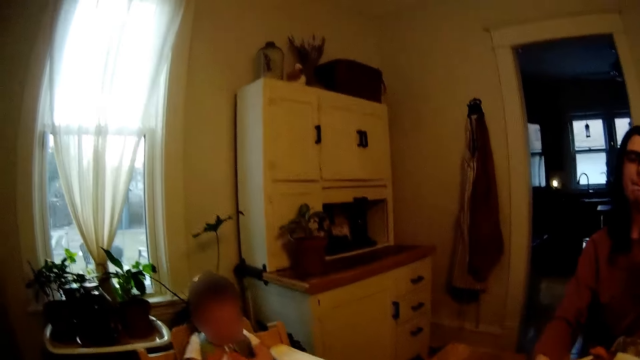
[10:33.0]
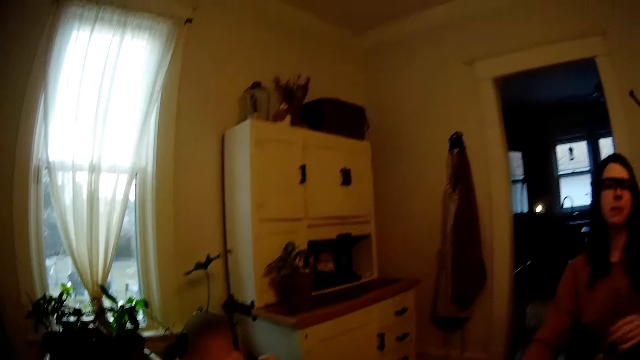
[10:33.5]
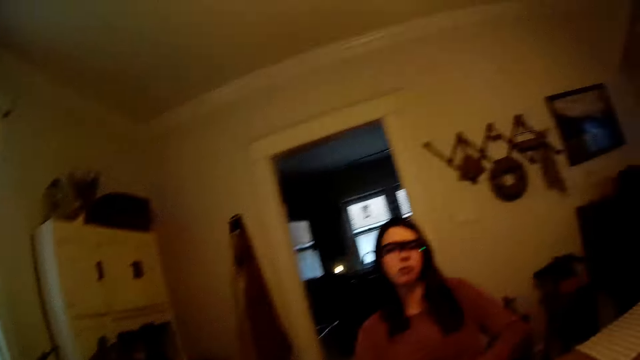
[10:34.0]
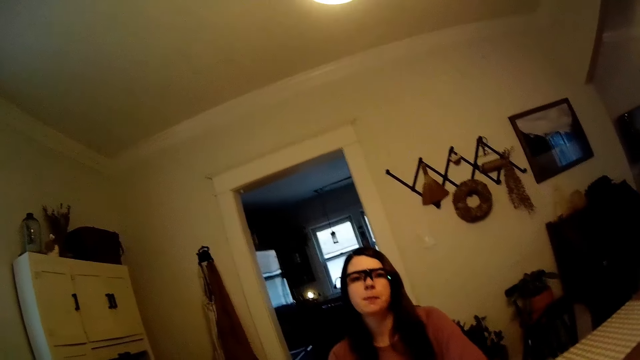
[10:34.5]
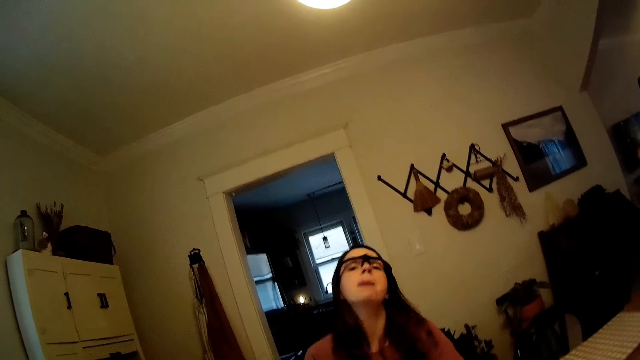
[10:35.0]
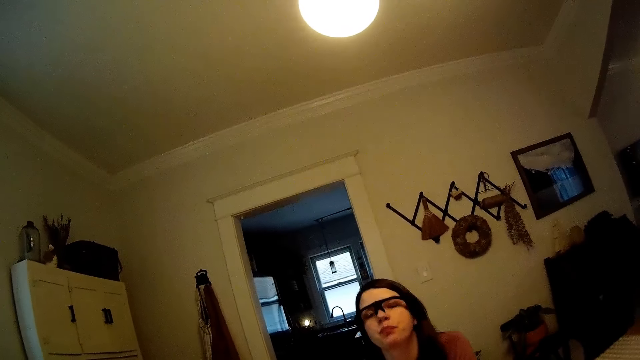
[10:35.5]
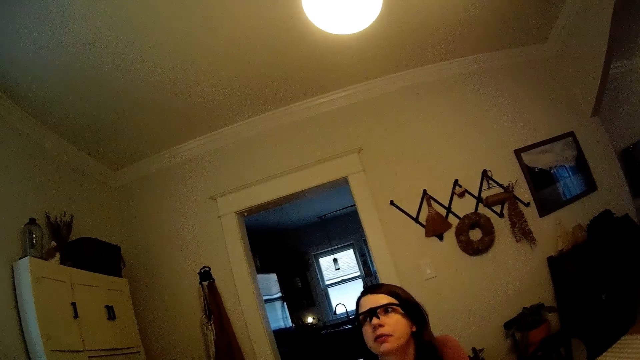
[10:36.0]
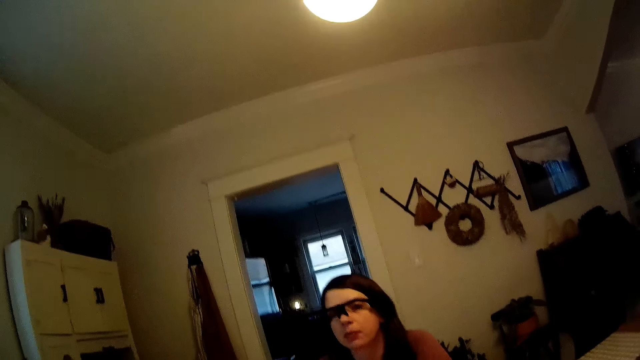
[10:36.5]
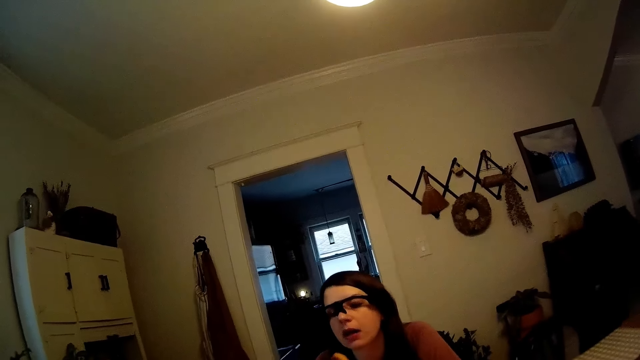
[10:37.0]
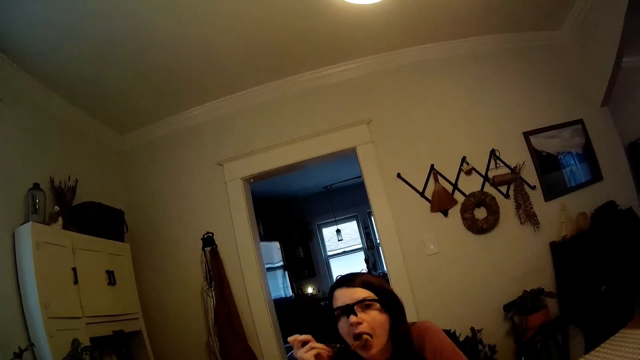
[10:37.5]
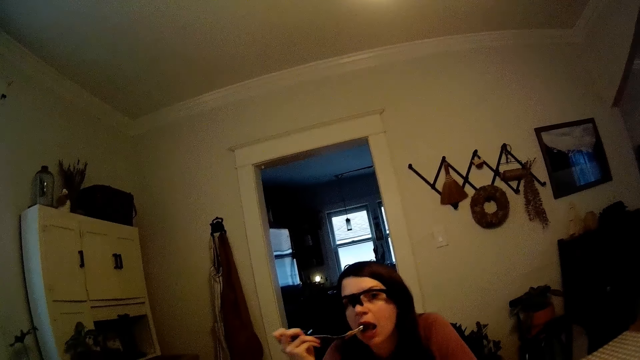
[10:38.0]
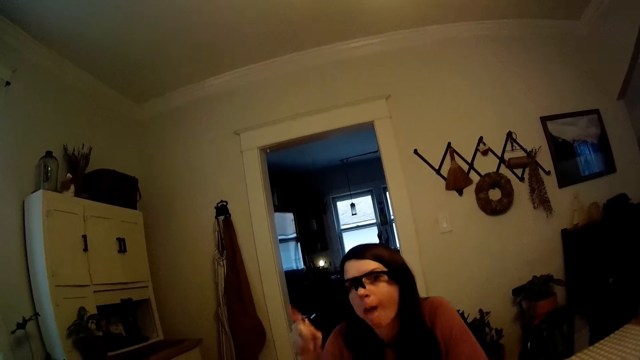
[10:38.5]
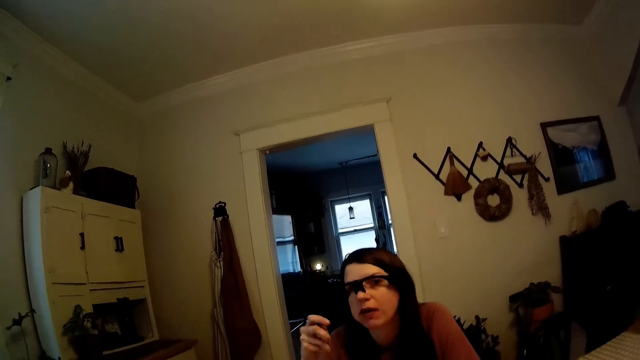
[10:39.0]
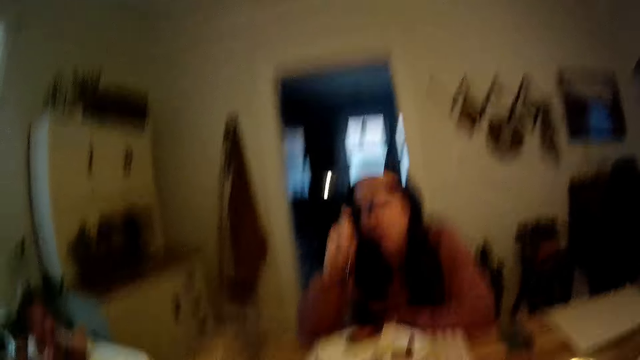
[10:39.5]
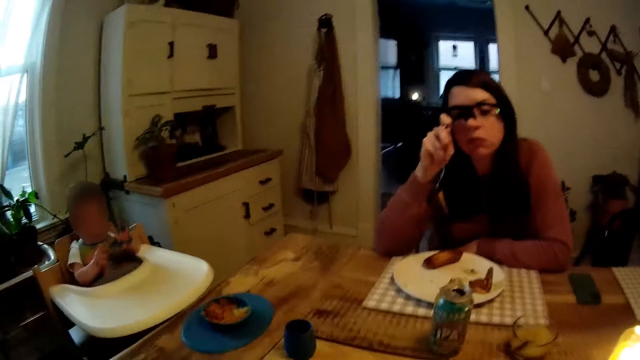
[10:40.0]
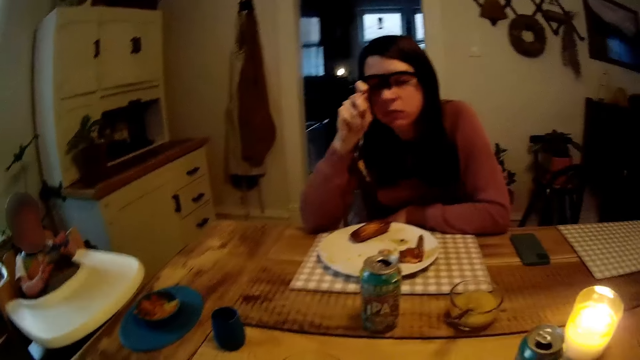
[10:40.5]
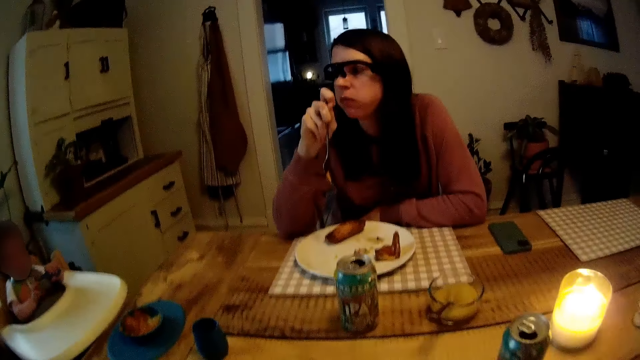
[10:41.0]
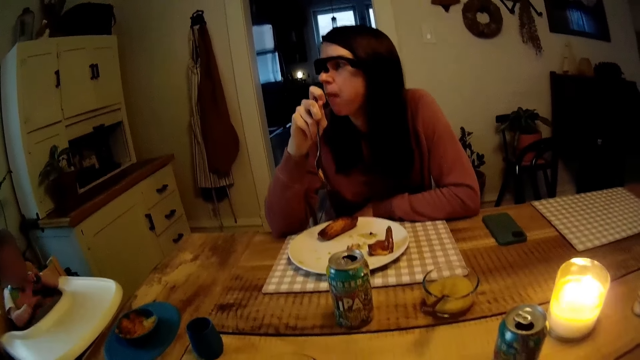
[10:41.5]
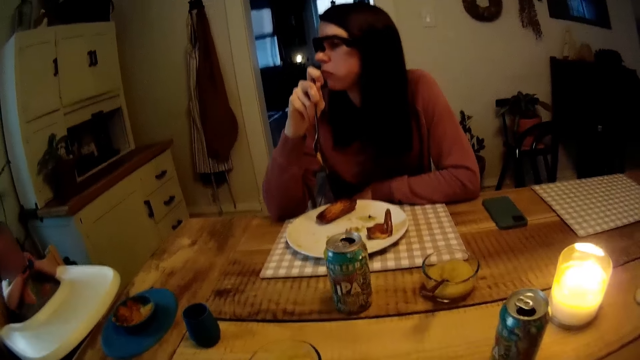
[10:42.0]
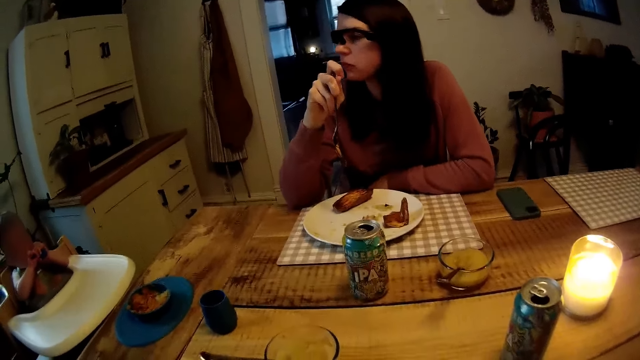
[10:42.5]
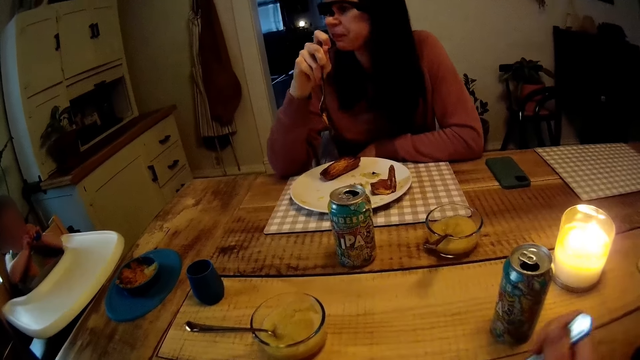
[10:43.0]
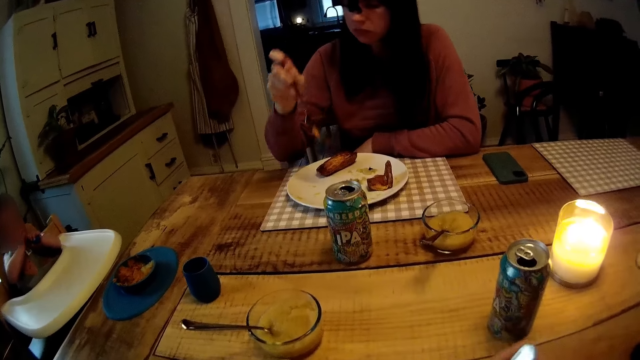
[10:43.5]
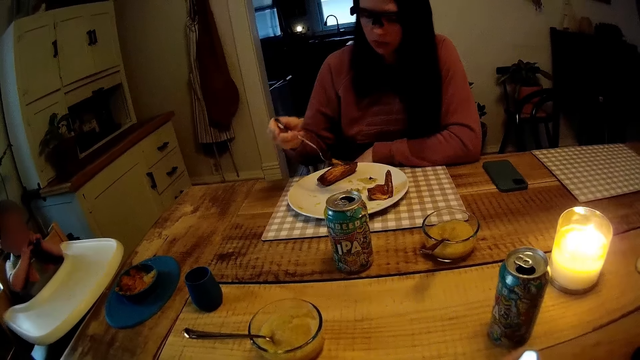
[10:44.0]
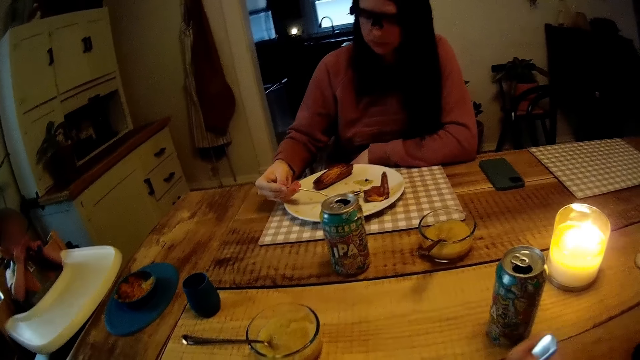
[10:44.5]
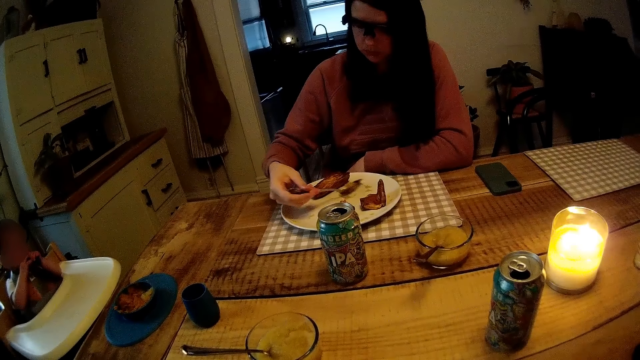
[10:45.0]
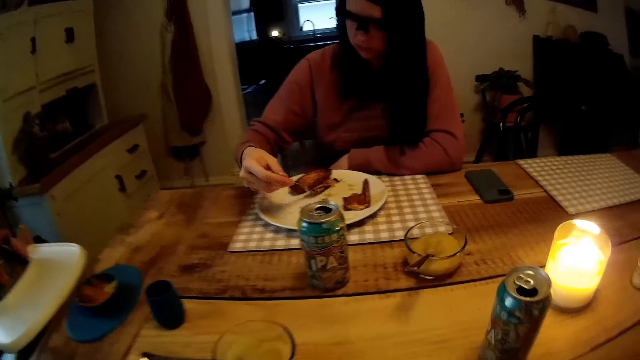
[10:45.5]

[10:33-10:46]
A woman eats food. The camera wearer interacts with the woman. The woman speaks to the camera wearer. The camera wearer responds to the woman. A baby plays with the spoon in his mouth with both hands. The woman adjusts her glasses with her right finger. The camera wearer stares around. The woman picks food from the plate.

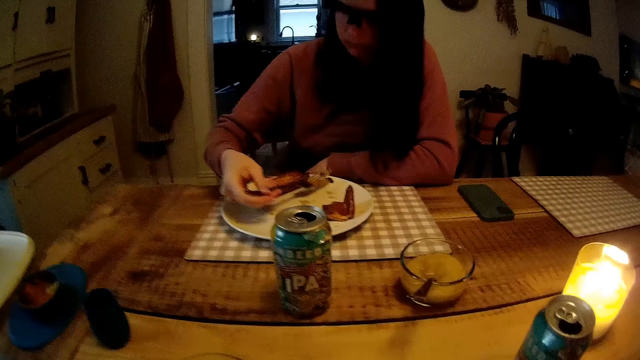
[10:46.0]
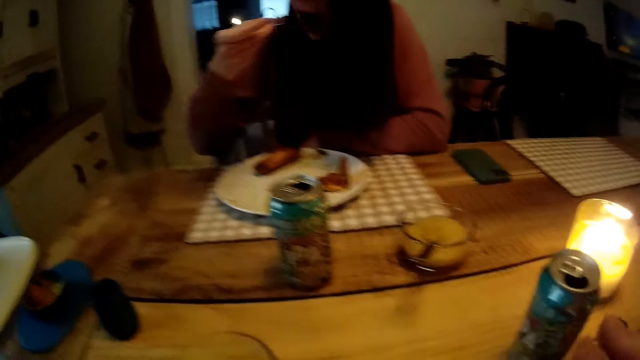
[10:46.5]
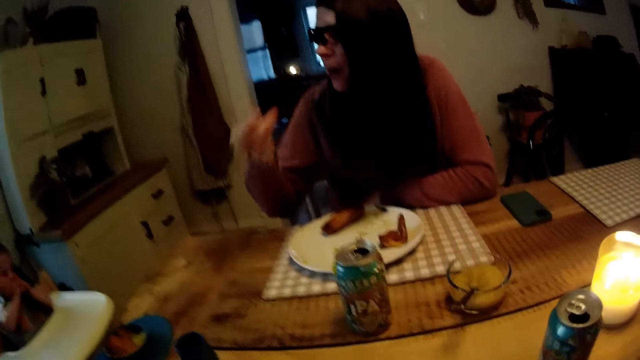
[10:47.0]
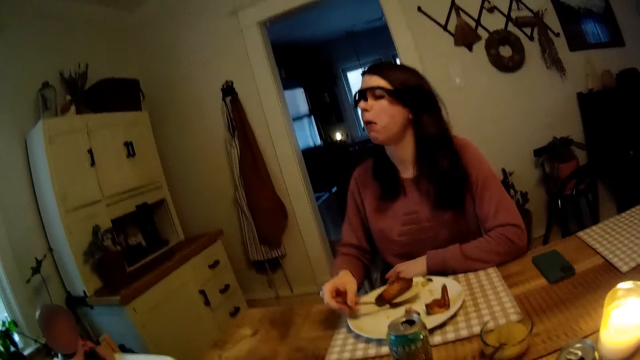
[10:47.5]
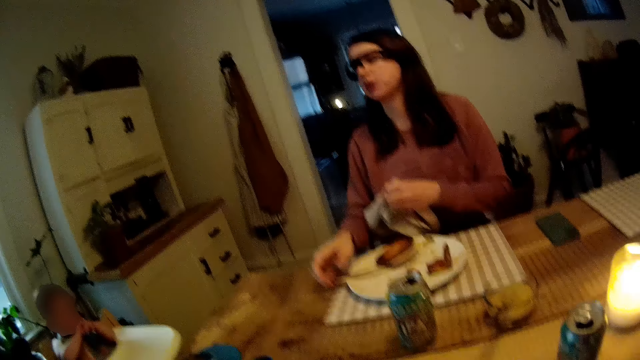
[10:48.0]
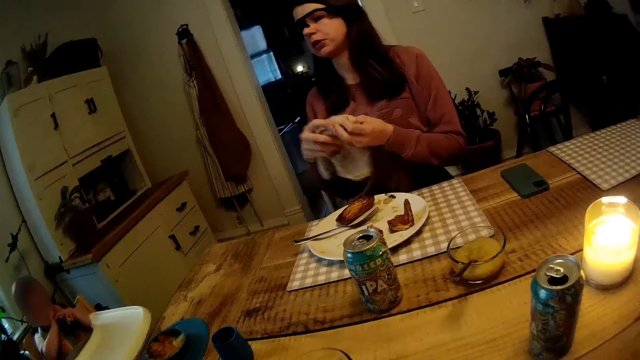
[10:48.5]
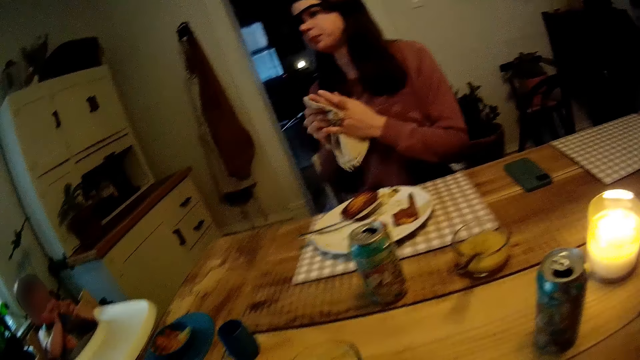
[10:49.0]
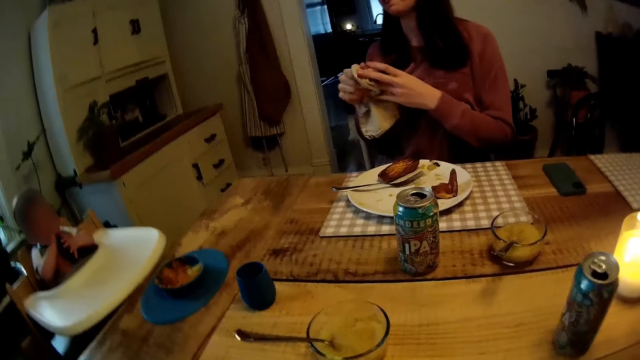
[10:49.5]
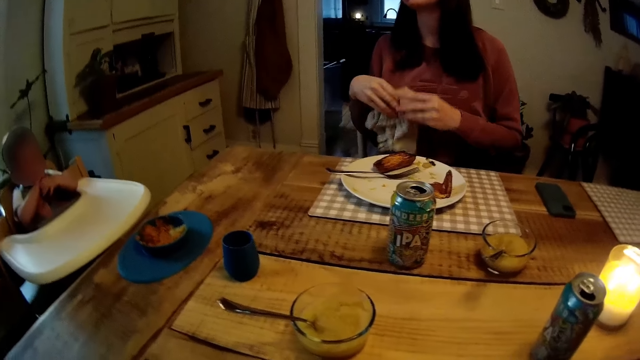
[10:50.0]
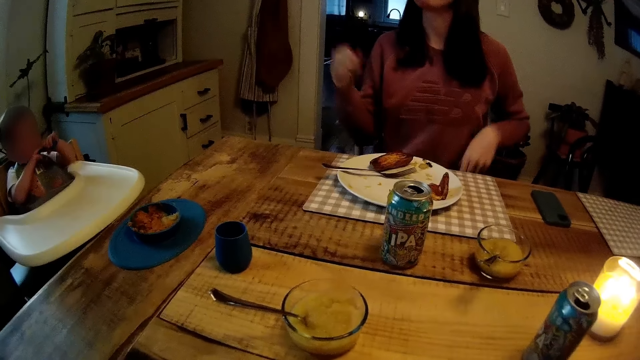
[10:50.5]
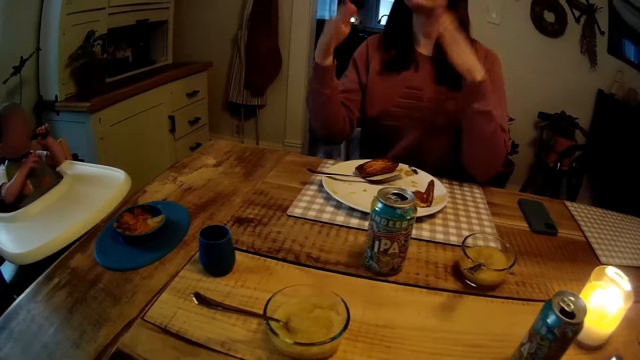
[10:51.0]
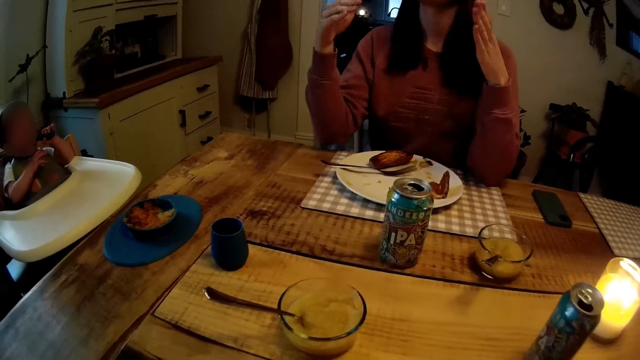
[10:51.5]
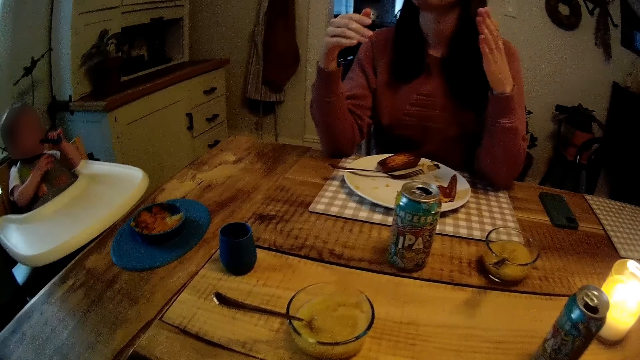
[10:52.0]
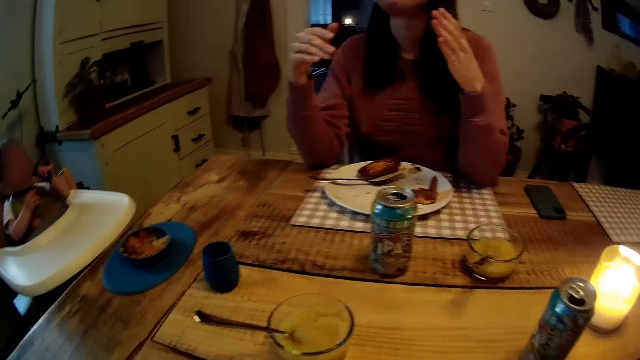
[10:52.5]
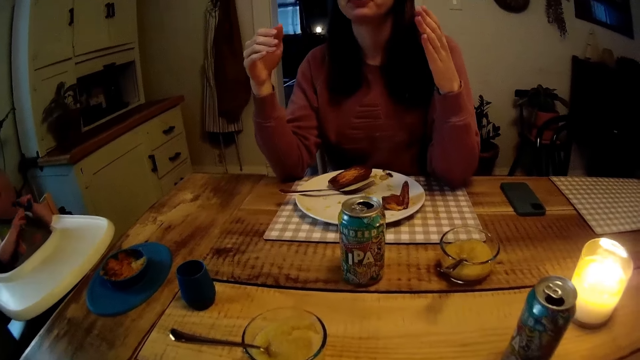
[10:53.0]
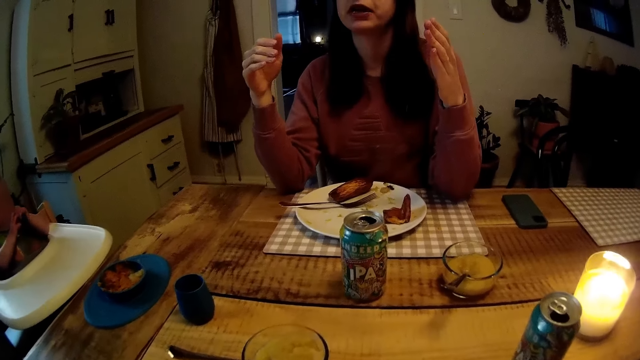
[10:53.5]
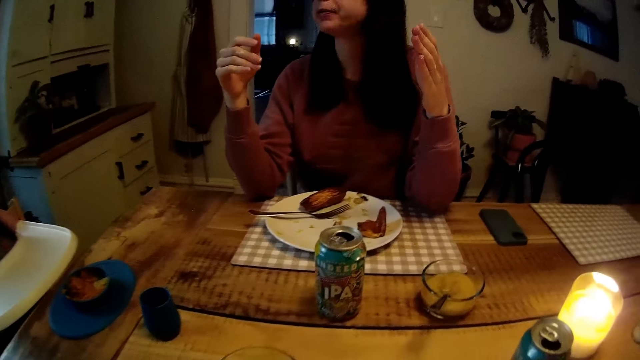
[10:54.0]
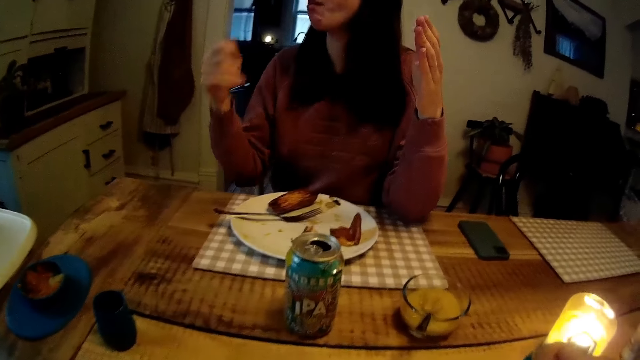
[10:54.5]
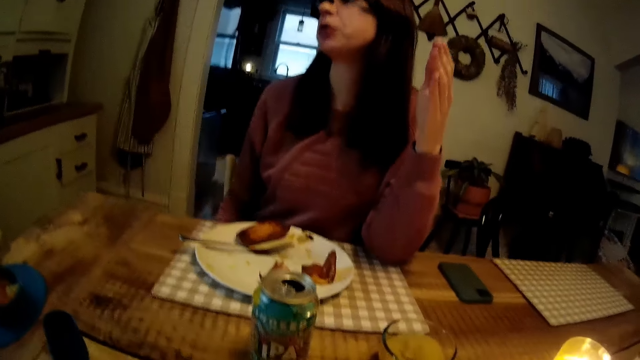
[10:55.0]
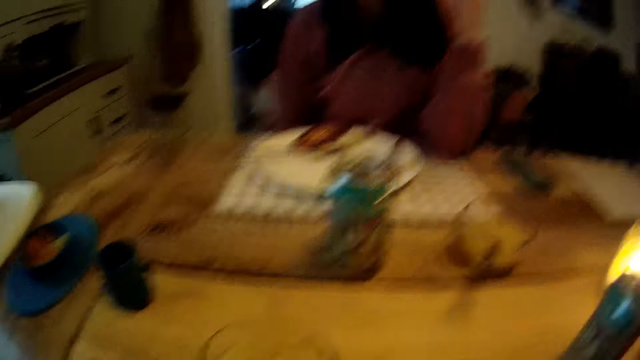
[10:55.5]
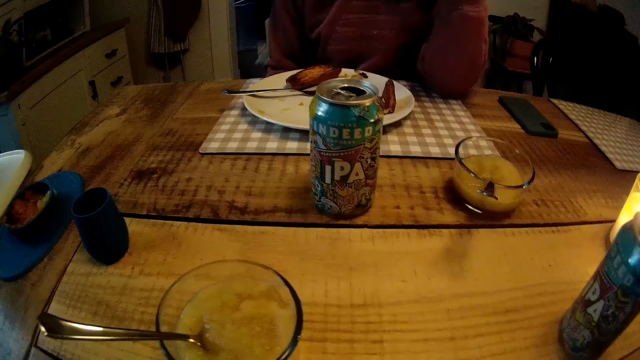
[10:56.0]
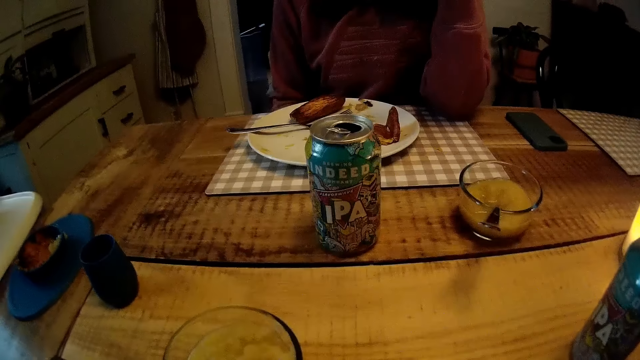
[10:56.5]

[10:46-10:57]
A woman eats food. The woman speaks to the camera wearer. The woman drops the fork on the plate with her right hand. The woman holds the napkin with her left hand. The woman cleans both hands with the napkin. The woman converses with the camera wearer. The woman drops the napkin on her lap with her left hand. The woman gestures with both her hands. The camera wearer interacts with the woman. The woman puts her right hand under the table.
